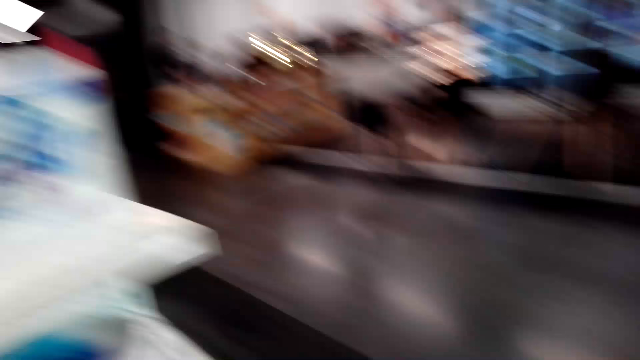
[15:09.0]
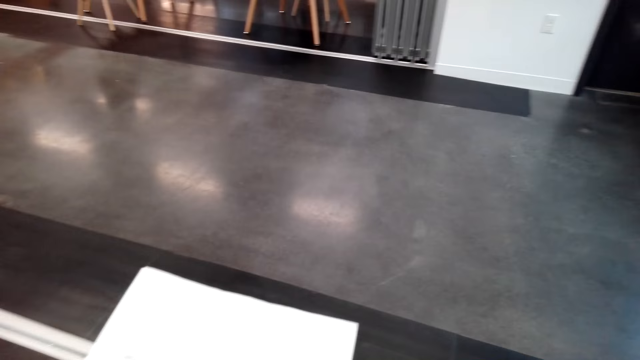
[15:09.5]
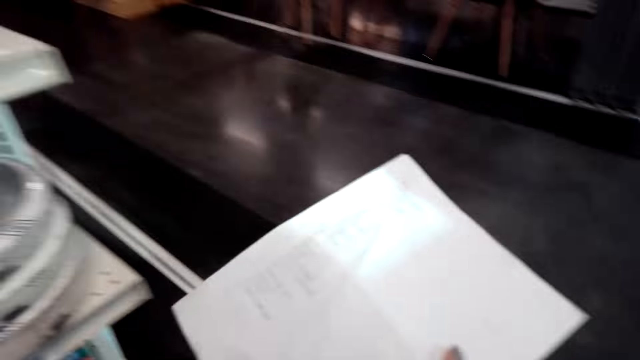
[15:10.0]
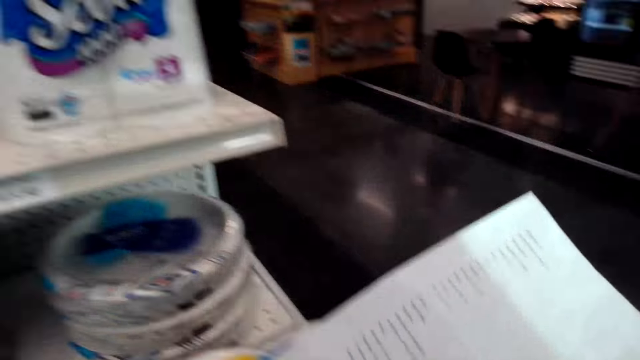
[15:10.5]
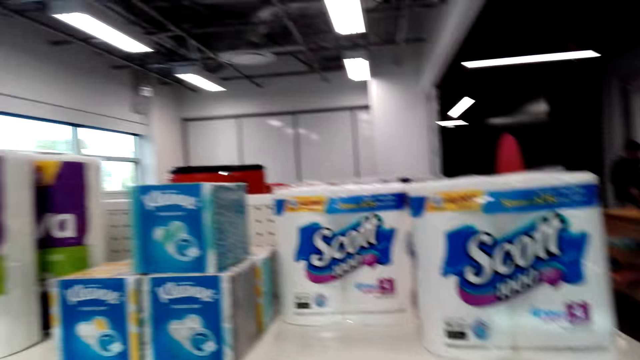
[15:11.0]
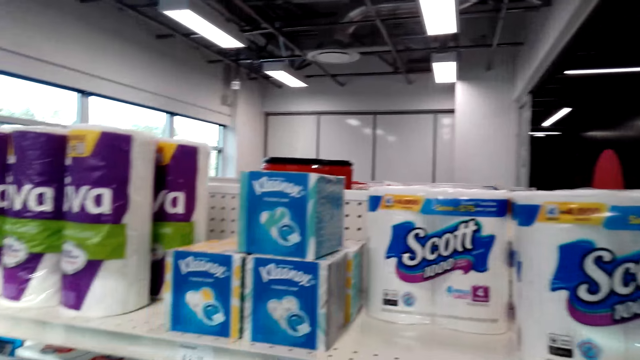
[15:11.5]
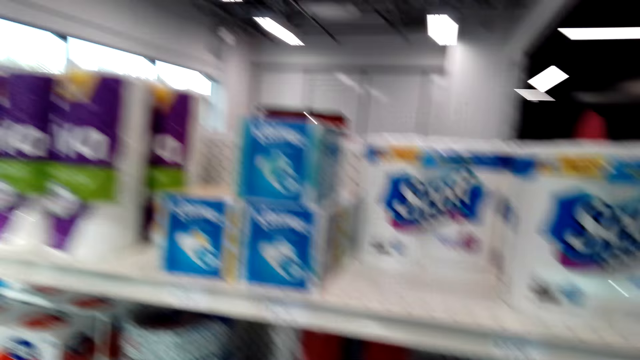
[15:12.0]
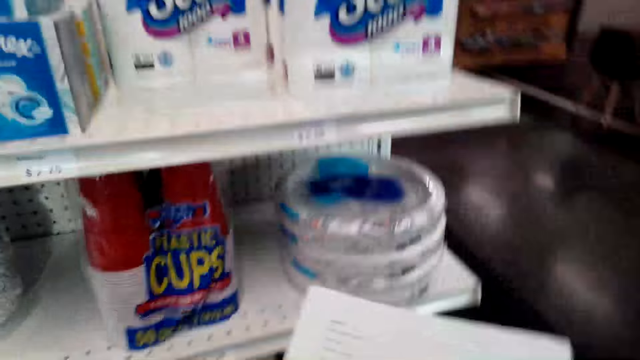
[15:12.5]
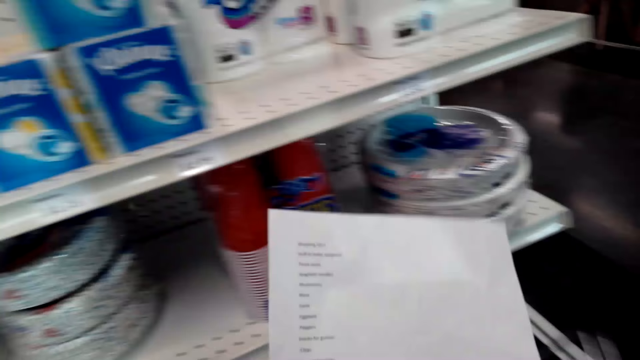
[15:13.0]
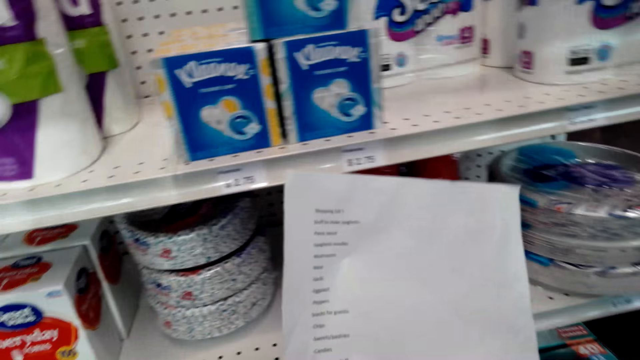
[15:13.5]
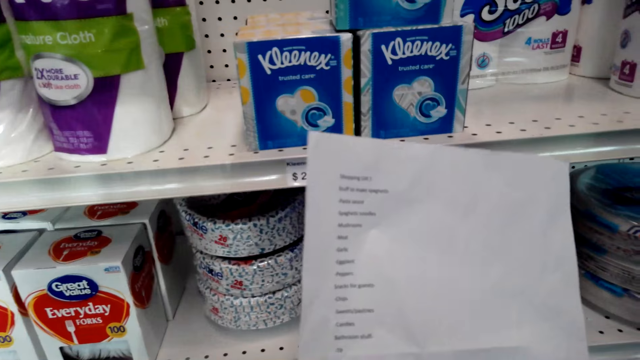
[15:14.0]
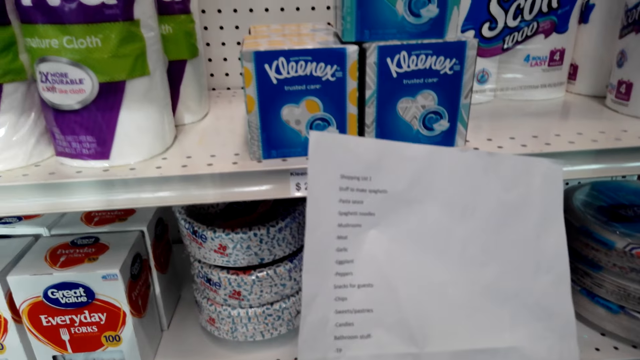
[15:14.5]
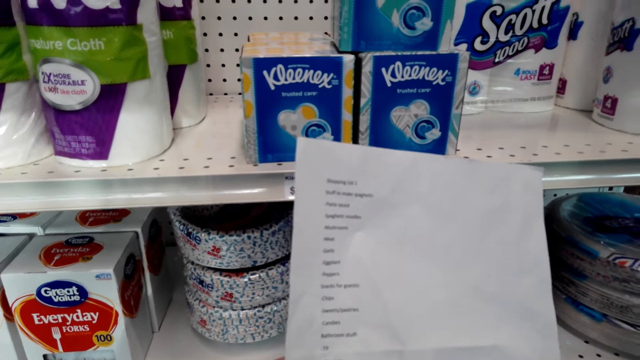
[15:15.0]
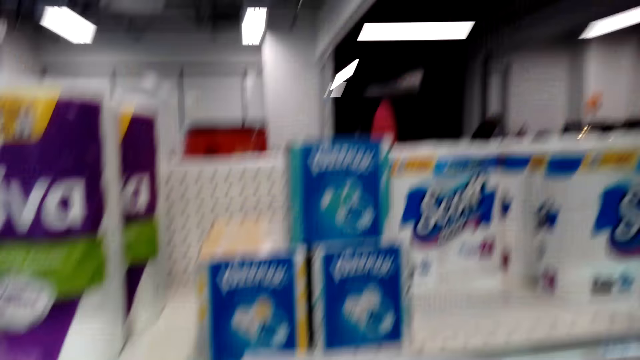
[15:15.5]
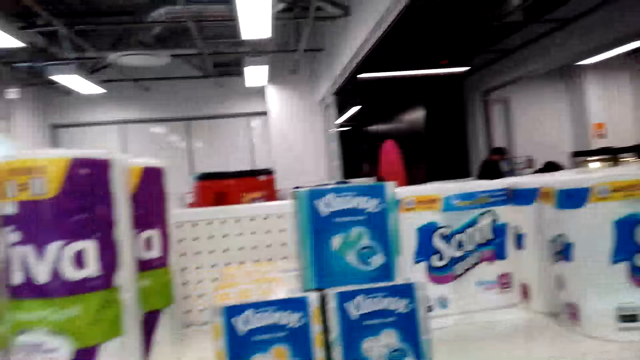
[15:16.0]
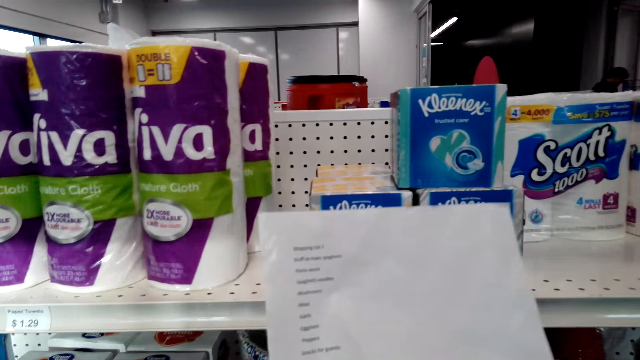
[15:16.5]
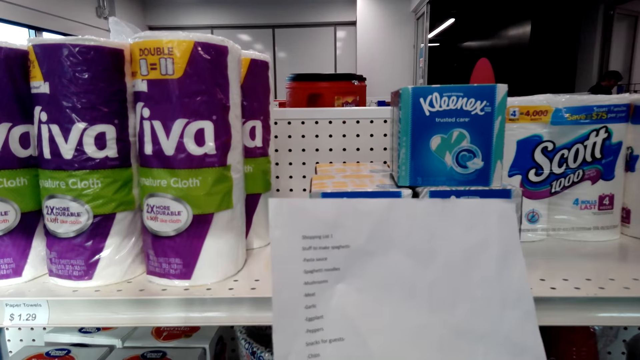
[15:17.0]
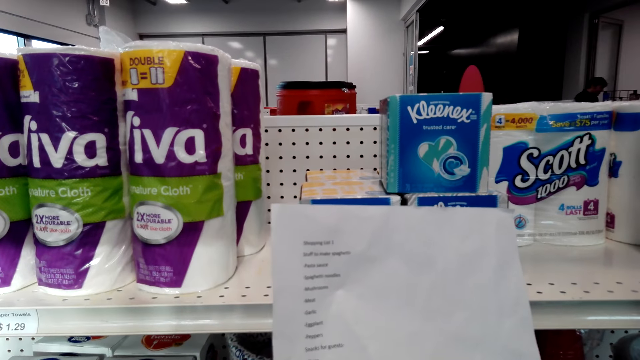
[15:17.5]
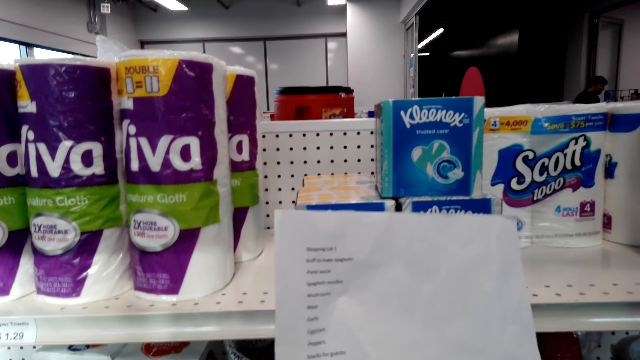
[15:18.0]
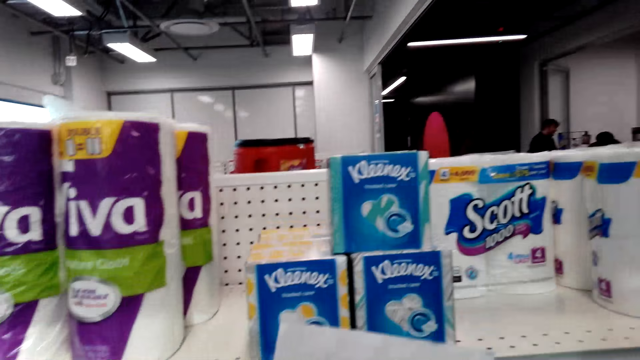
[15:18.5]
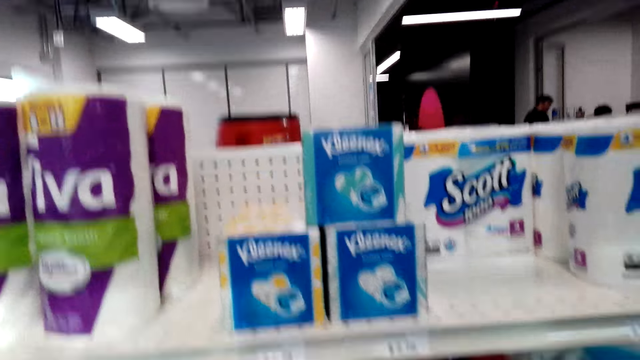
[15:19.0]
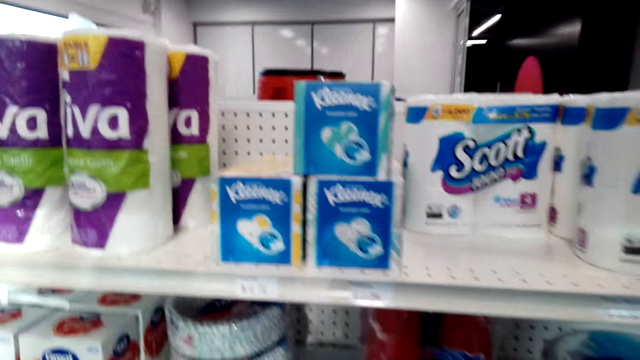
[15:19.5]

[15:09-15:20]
The camera wearer looks around. They hold a list. They hold the list again. They stare at the shopping list. They stare at the toilet paper. A man stands at the cashier. The camera wearer stares at the shopping list.

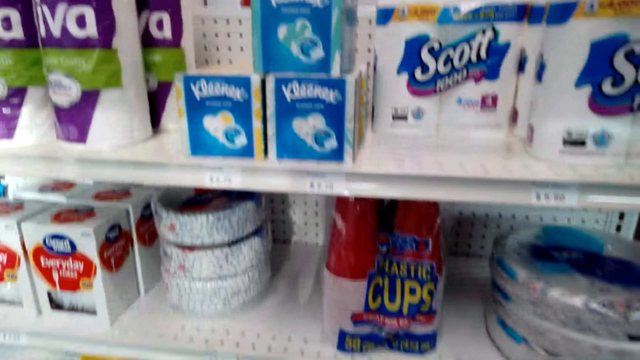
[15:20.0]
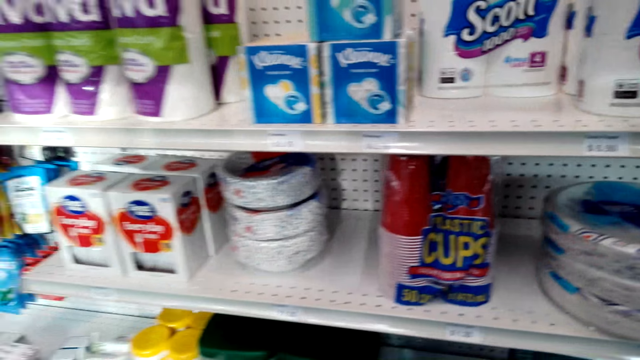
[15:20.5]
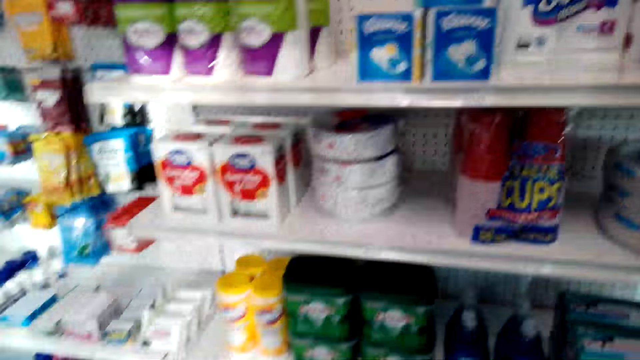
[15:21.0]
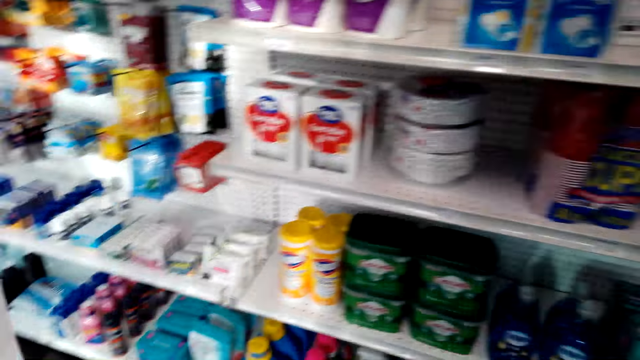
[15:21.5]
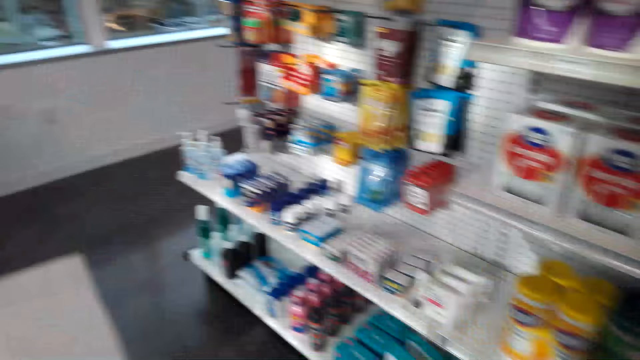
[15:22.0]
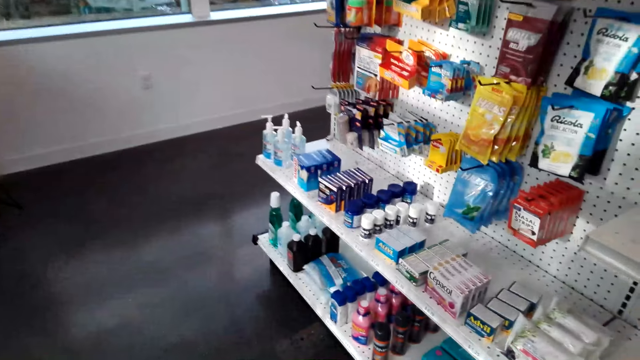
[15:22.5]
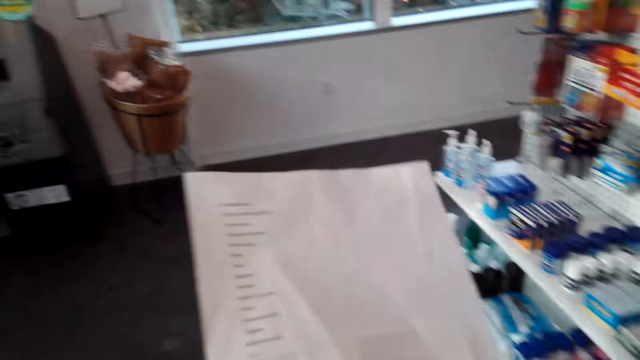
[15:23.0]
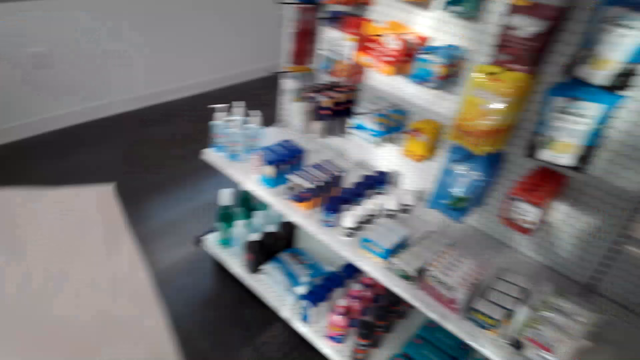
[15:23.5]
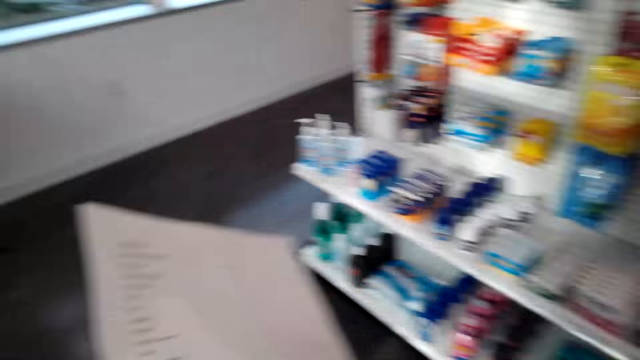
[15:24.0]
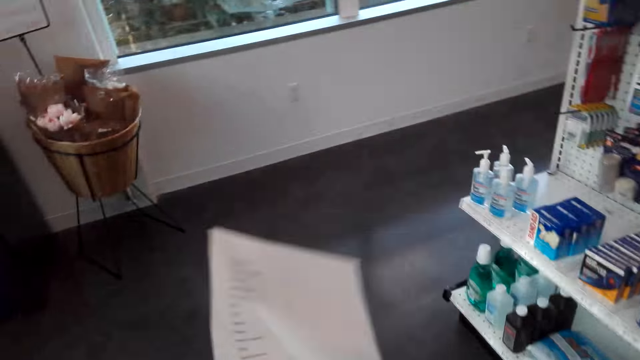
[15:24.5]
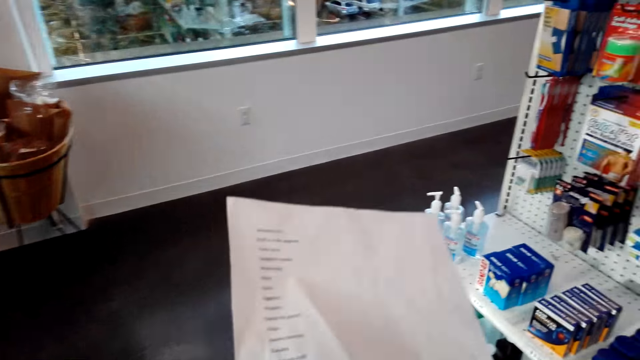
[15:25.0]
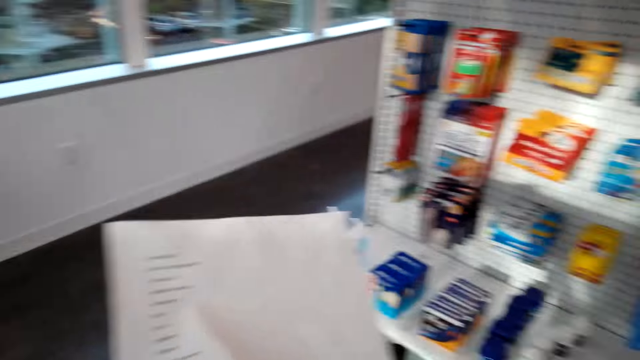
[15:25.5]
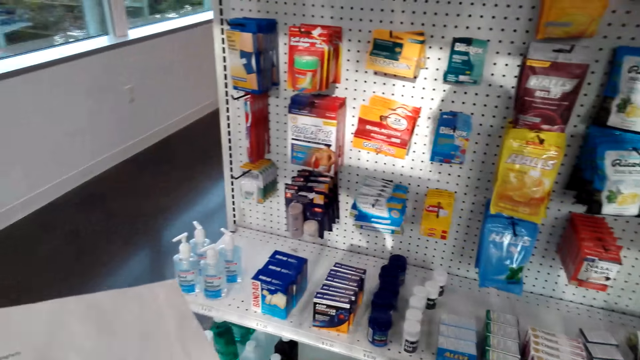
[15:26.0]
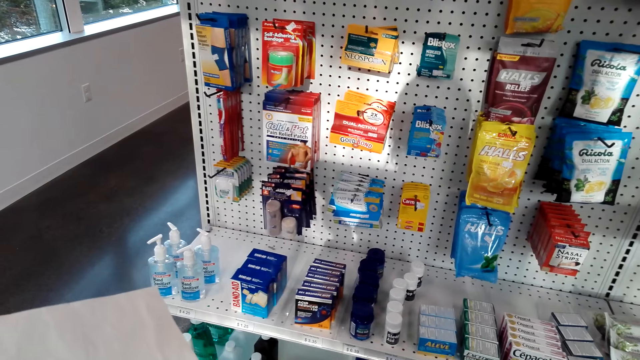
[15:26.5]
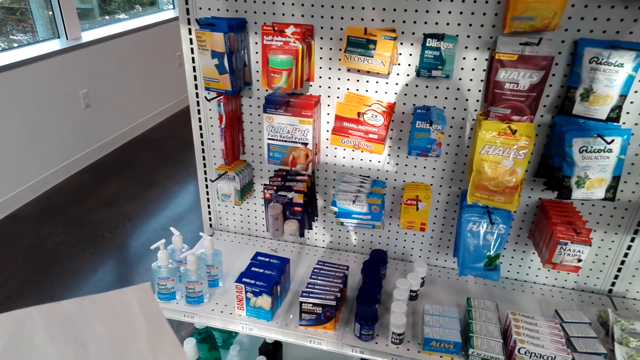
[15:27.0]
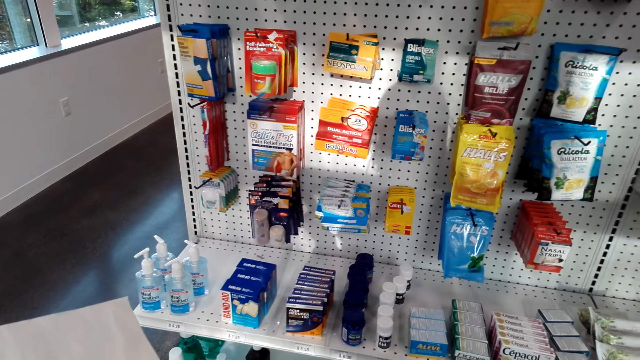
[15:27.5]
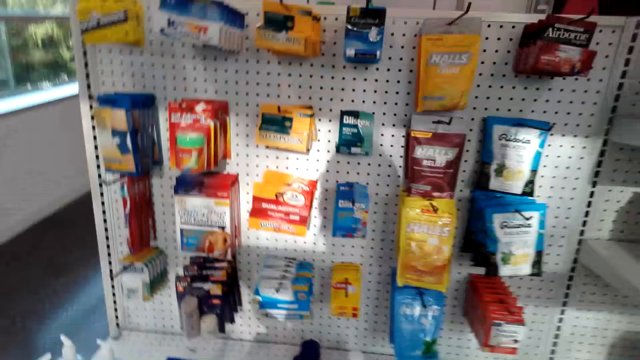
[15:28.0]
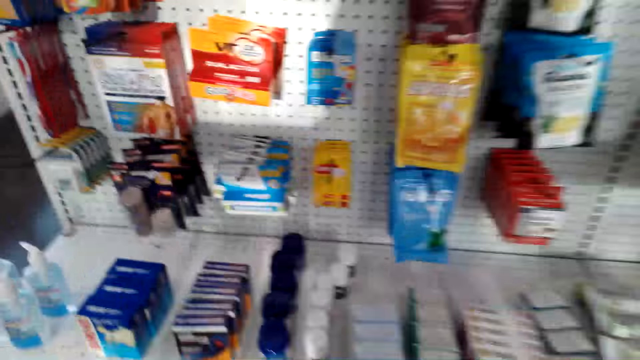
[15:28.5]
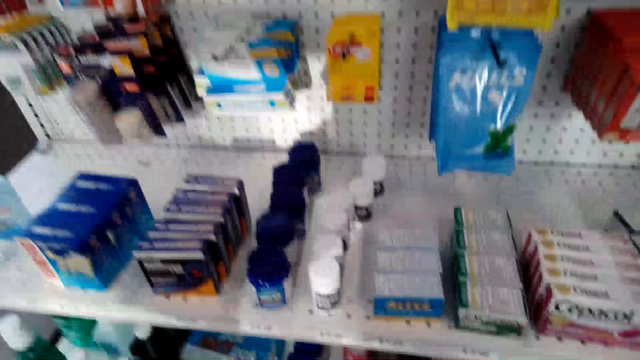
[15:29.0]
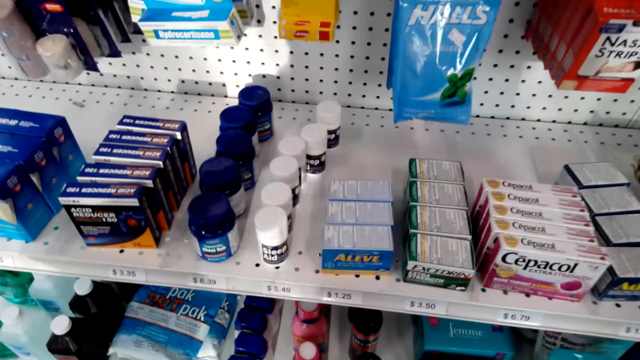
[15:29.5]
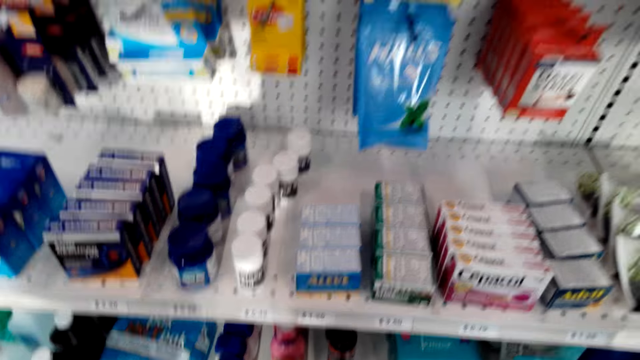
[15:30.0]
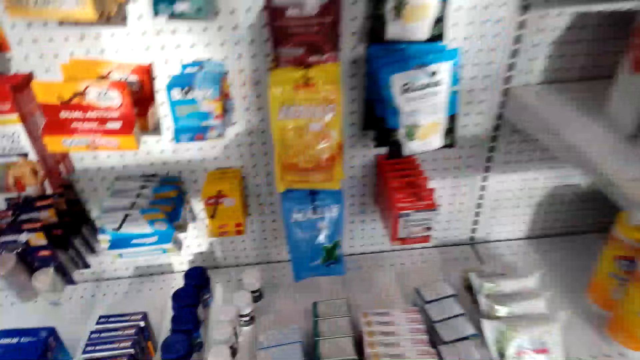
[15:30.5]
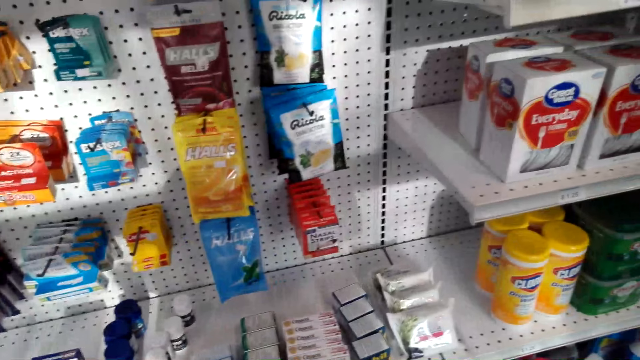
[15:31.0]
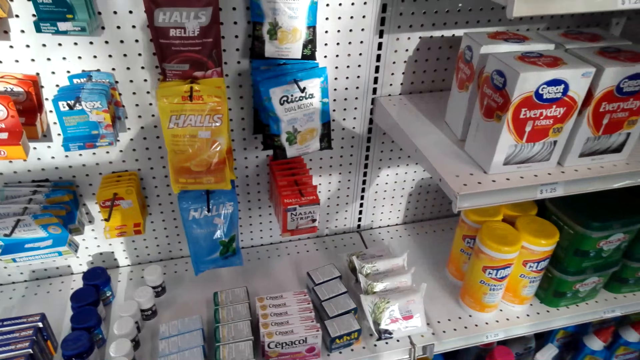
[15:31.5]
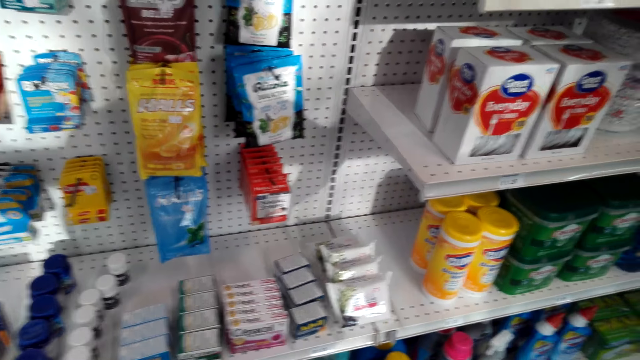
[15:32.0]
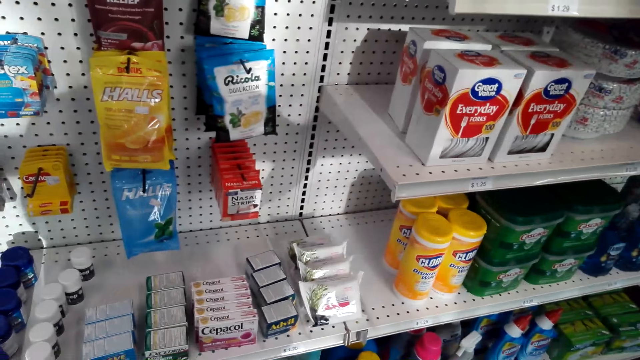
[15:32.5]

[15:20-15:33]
The camera wearer stares at the shelf. They walk around the supermarket. They stare at the shelf.
